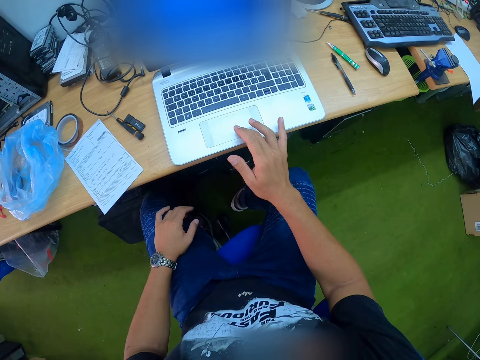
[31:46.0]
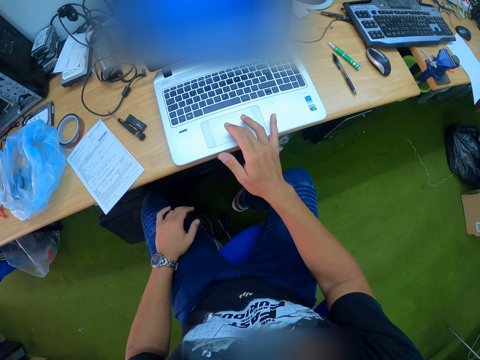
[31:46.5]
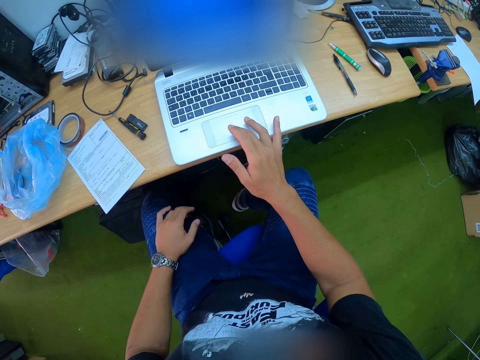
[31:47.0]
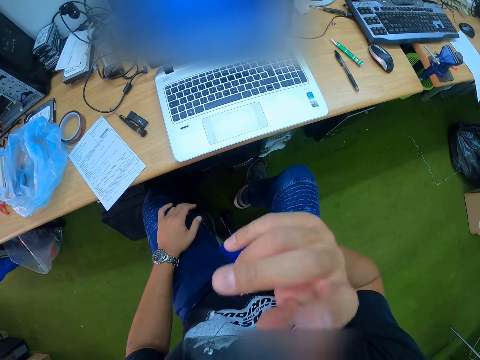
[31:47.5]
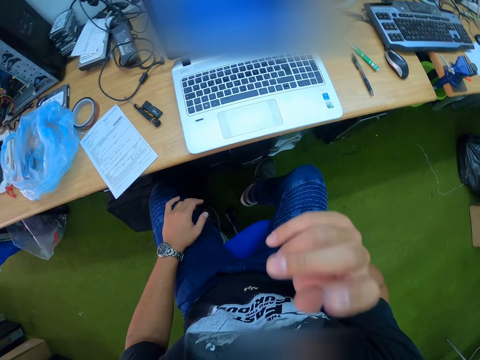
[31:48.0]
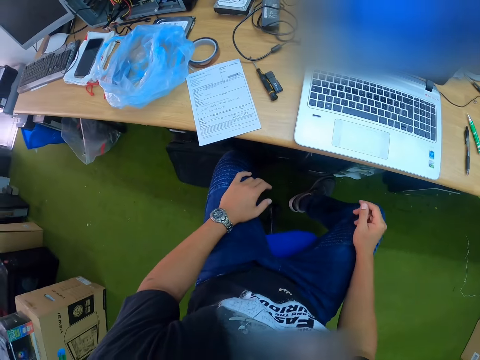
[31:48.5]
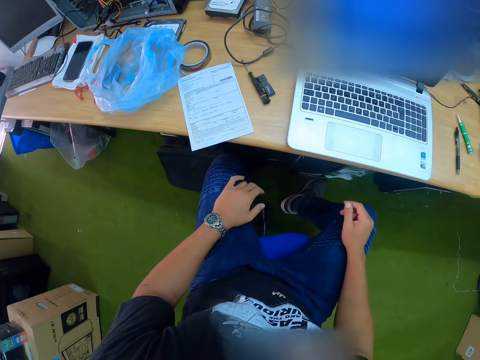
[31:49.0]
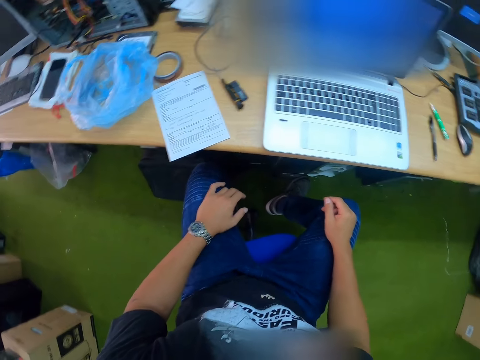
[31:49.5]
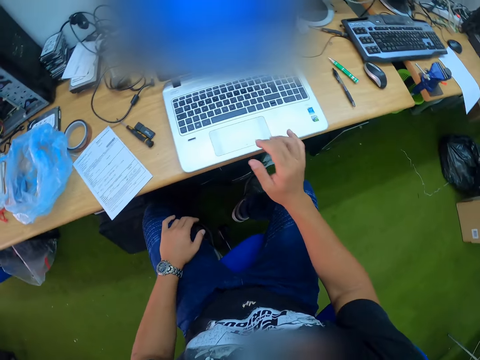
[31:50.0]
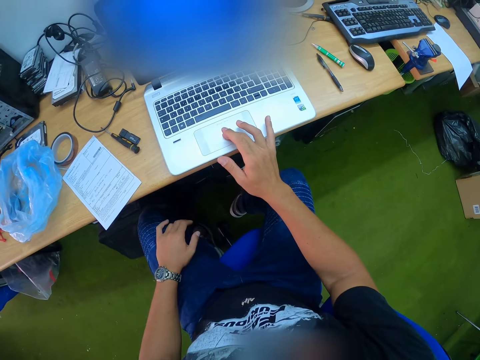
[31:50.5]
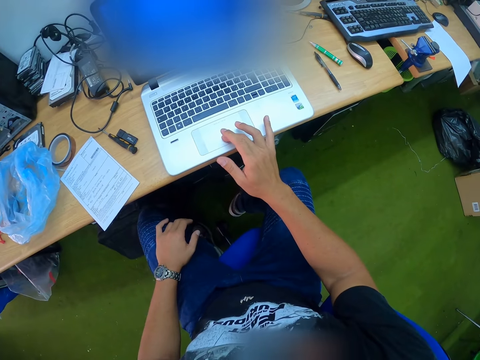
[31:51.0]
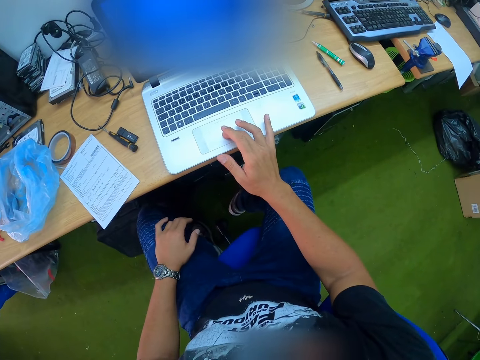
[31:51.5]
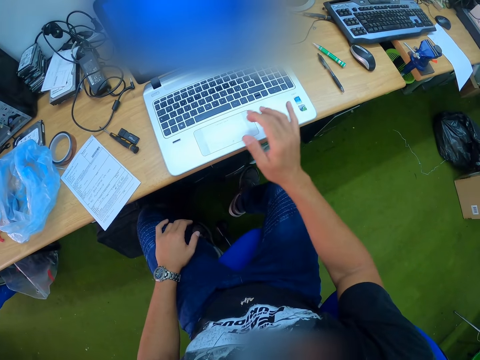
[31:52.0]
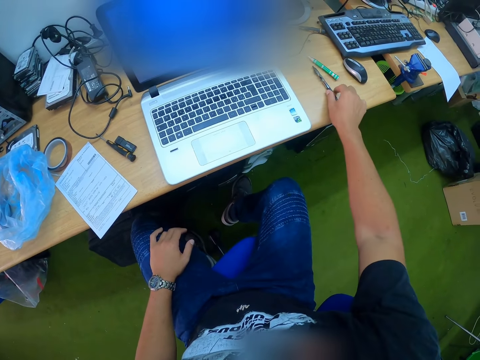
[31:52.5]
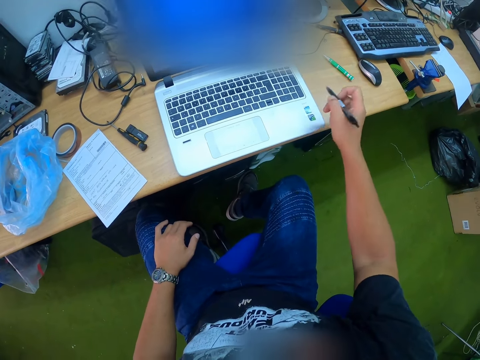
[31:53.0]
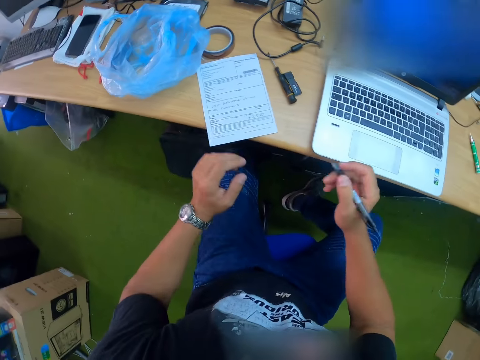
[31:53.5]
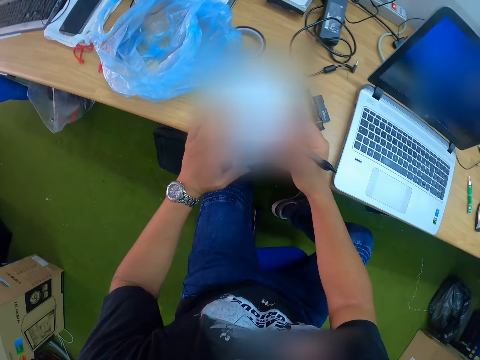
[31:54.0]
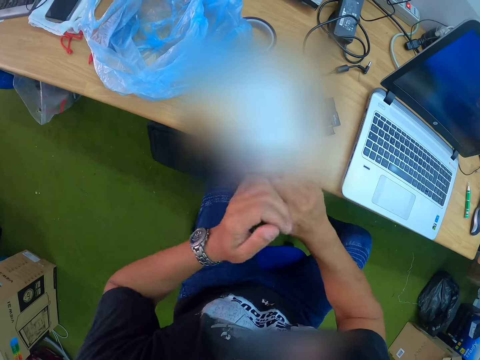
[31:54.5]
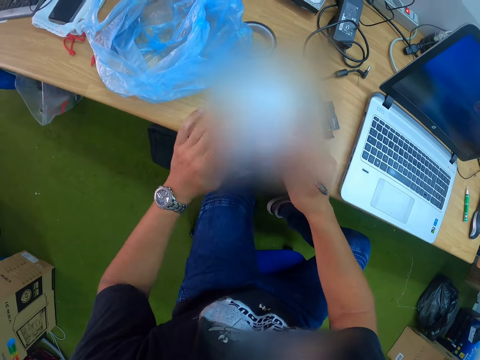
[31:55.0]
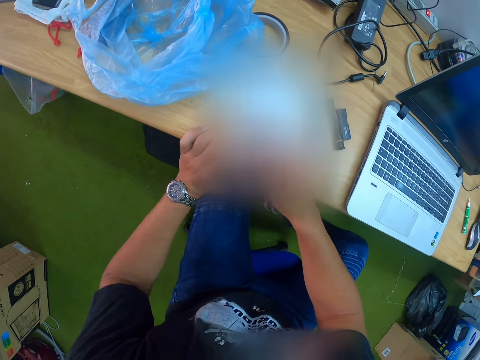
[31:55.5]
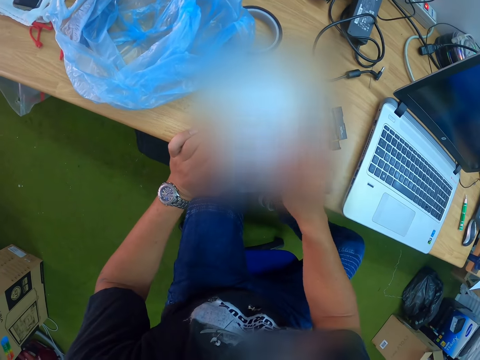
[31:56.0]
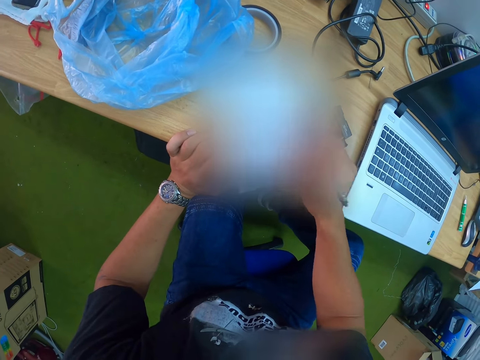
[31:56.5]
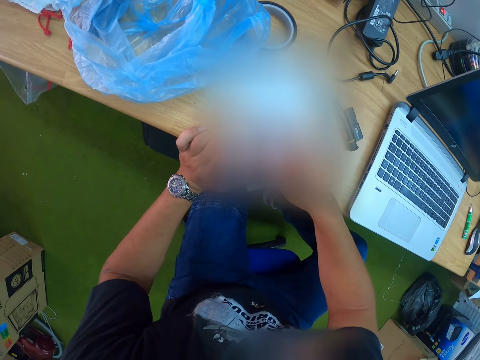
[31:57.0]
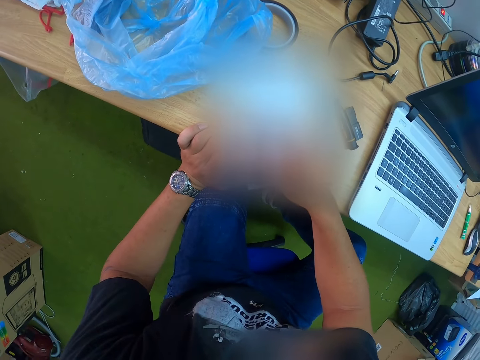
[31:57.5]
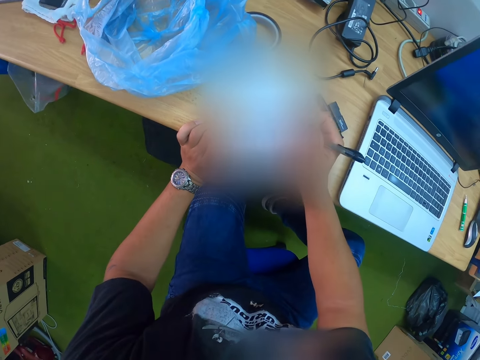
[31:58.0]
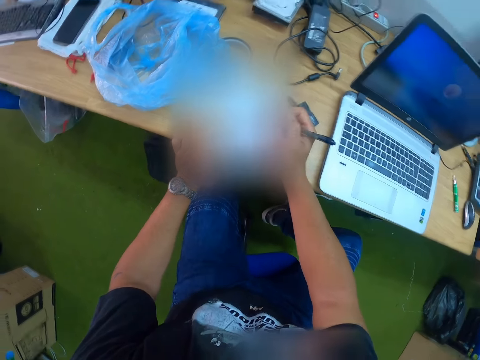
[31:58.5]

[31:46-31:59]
The camera wearer touches his face with his right hand. He raises the right hand. He places his right hand onto his right lap. He operates the laptop on the table with his right hand. He picks the pen from the table with his right hand. He places both hands onto the sheet of paper on the table. He presses the top of the pen with his left hand. He places both hands onto the sheet of paper on the table. He writes on the sheet of paper with the pen in his right hand.

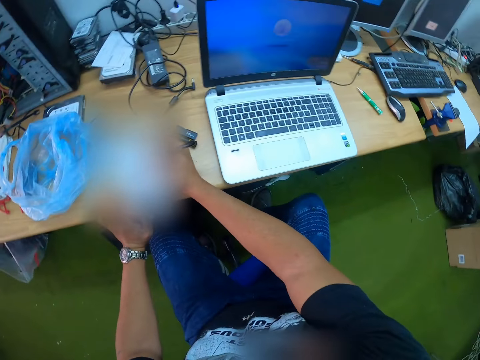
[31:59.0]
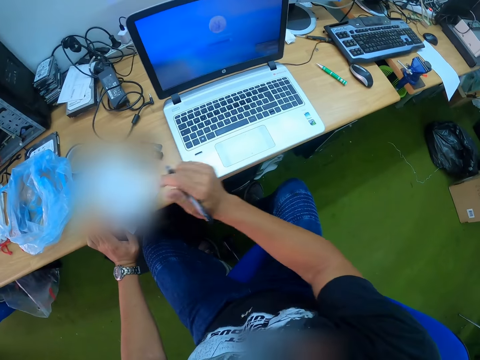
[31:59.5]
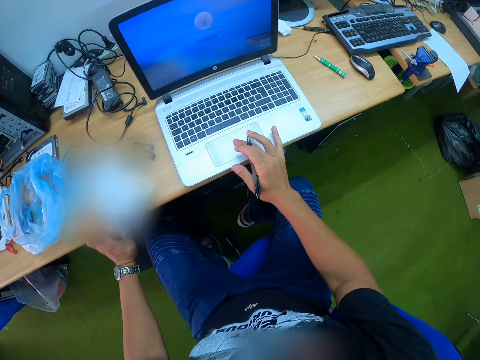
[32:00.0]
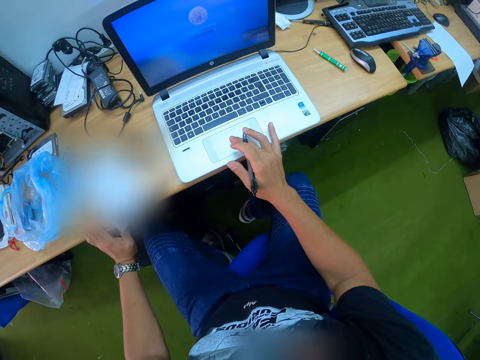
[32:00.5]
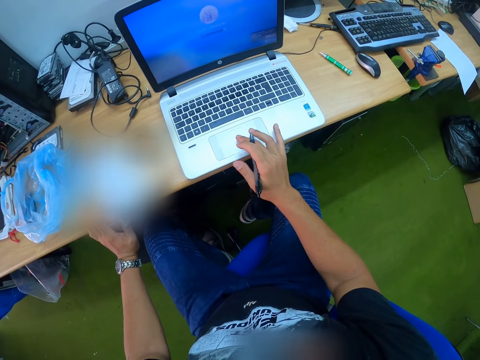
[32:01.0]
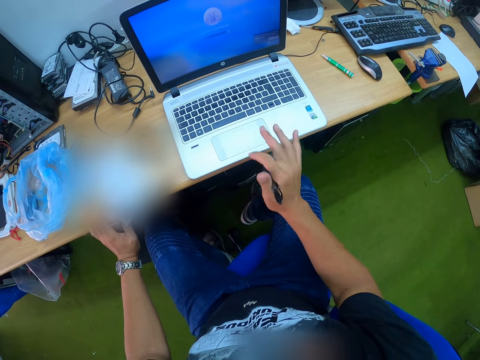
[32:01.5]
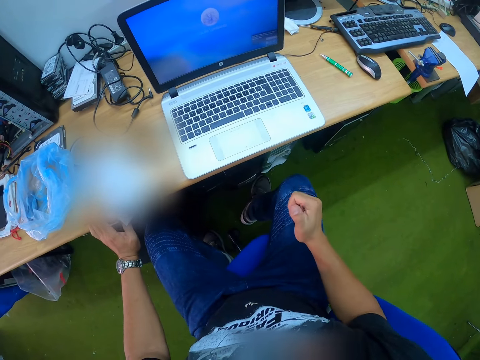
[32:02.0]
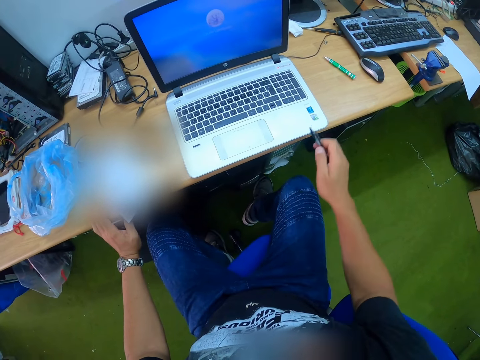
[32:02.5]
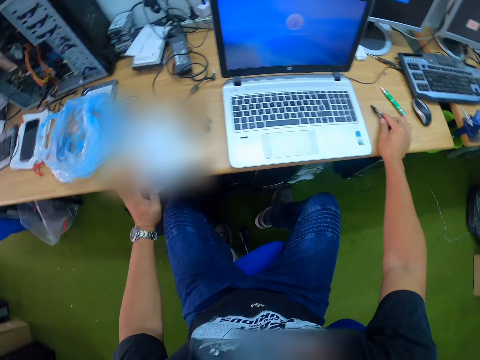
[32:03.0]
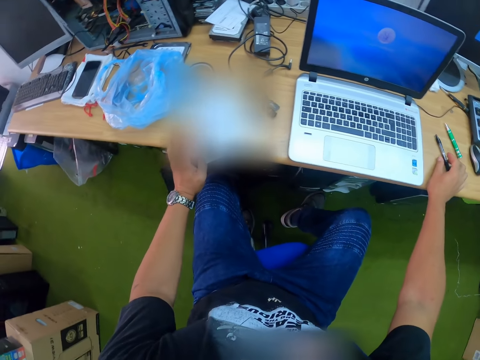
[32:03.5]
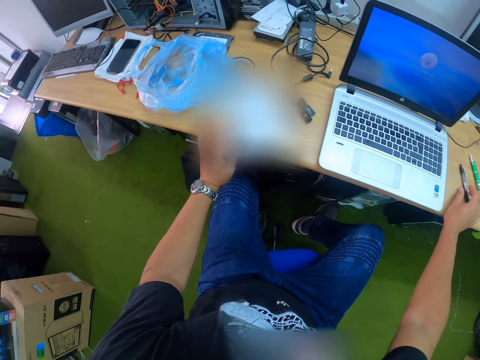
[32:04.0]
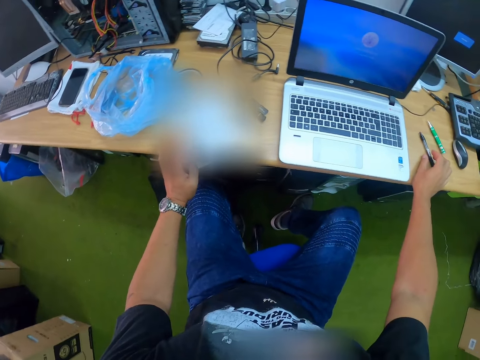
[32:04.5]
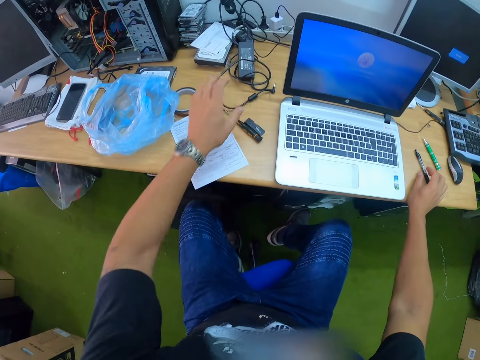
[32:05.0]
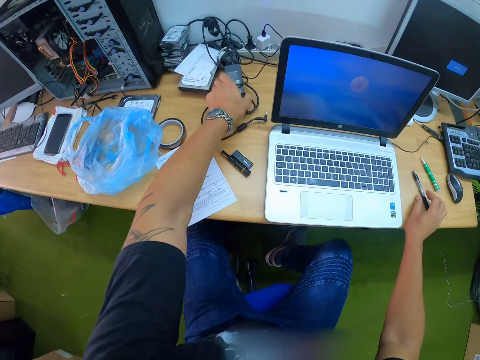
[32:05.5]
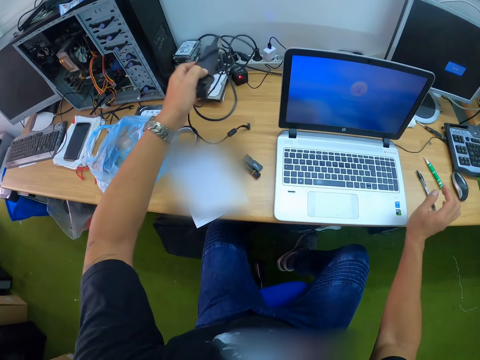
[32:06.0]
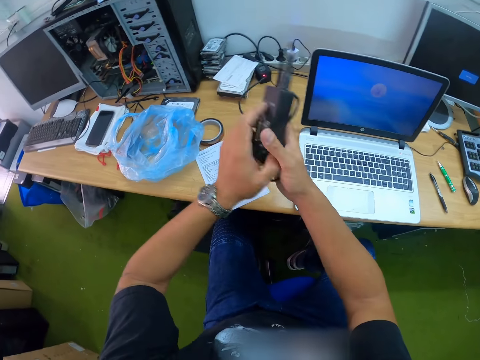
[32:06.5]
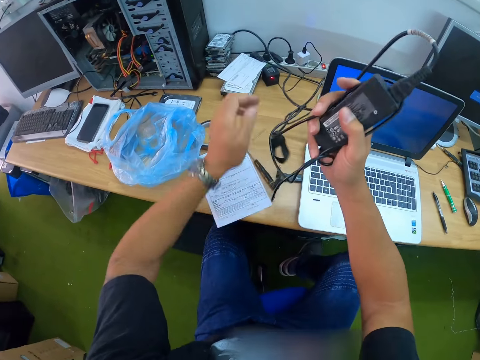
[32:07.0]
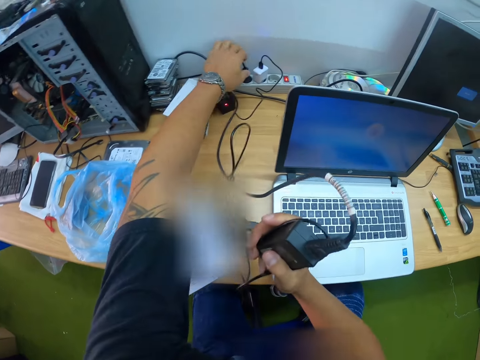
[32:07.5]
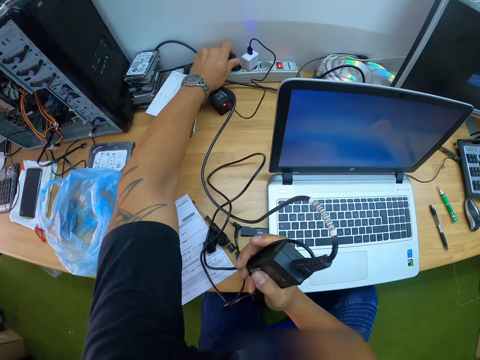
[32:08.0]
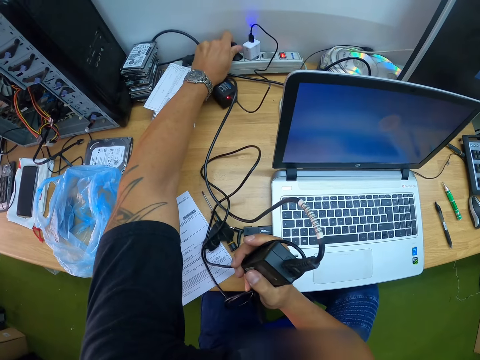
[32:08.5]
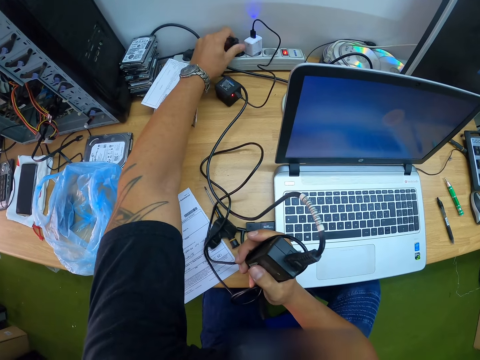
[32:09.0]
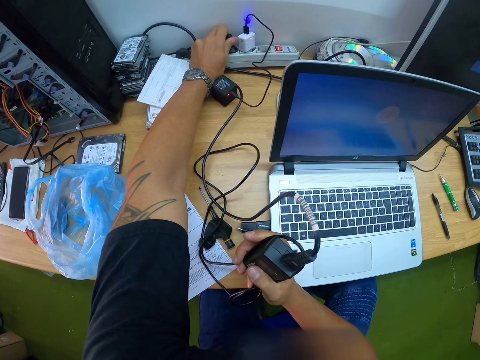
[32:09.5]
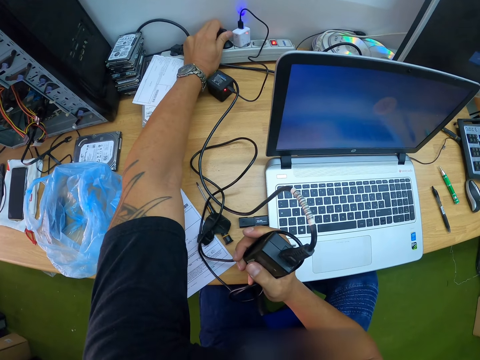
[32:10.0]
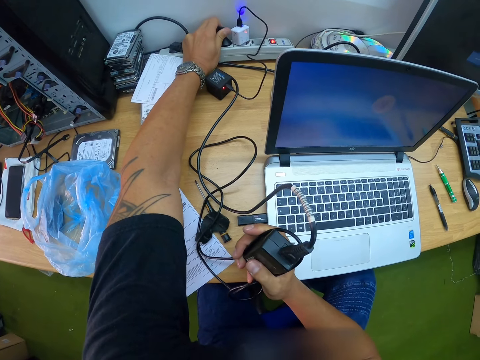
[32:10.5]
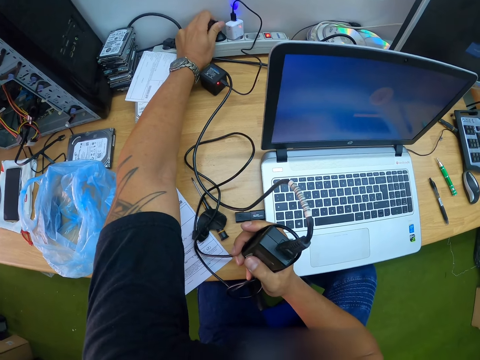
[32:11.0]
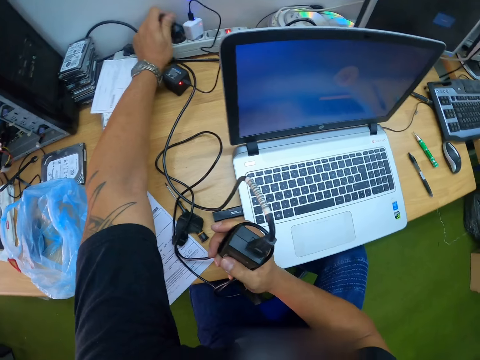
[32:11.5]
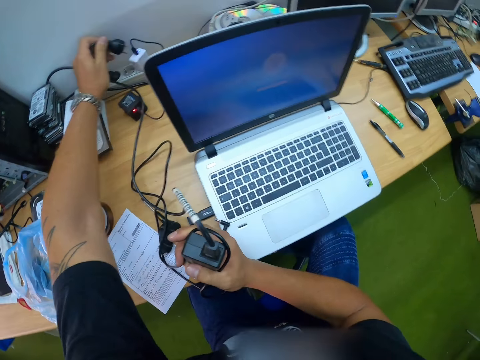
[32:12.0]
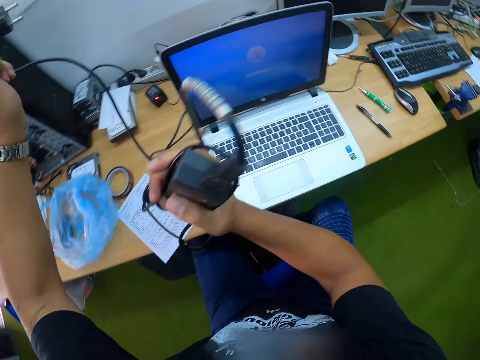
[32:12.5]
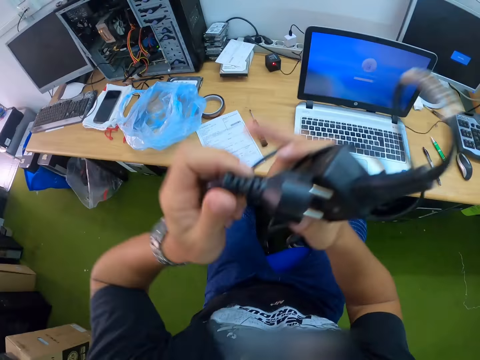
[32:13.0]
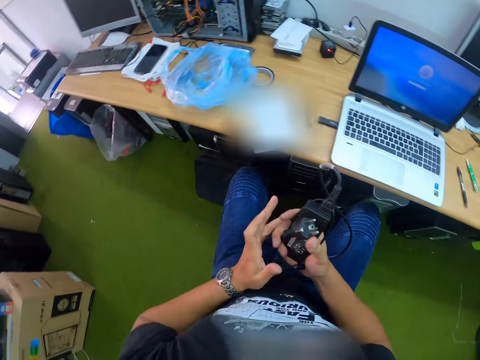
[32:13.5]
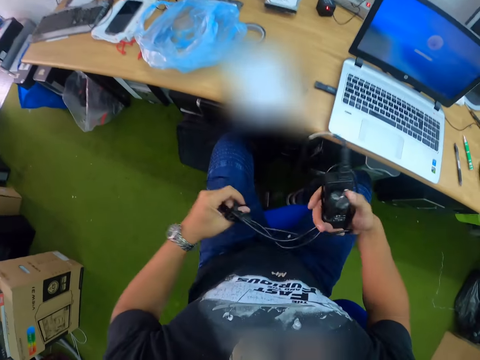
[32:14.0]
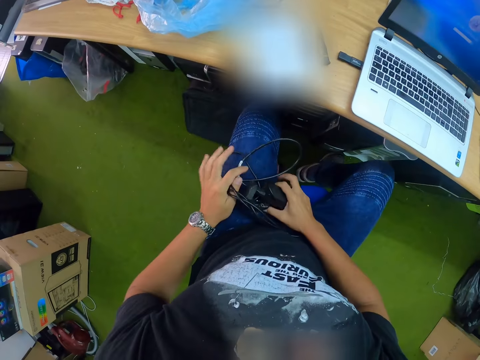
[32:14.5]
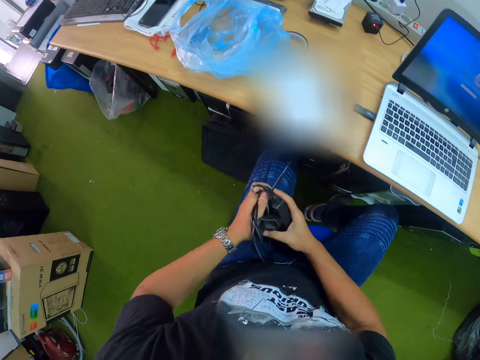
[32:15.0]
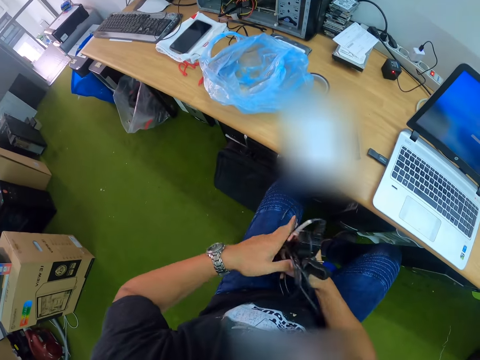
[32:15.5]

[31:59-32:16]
The camera wearer operates the laptop on the table with his right hand. He presses the top of the pen with his right thumb. He holds the pen. He drops the pen onto the table with his right hand. He picks a laptop charger from the table with his left hand. He holds the laptop charger. He passes the laptop charger to his right hand. He unplugs the laptop charger from an extension box or power extension with his left hand. He folds the laptop charger with both hands. He folds the power extension.
